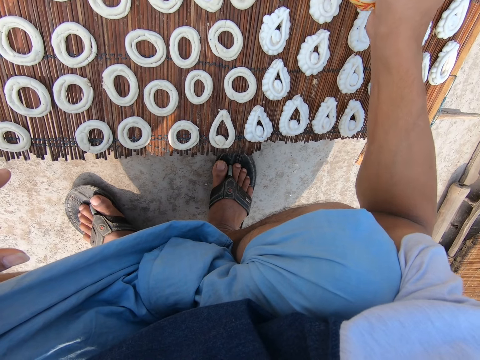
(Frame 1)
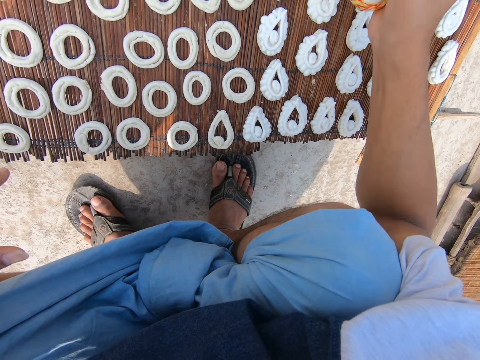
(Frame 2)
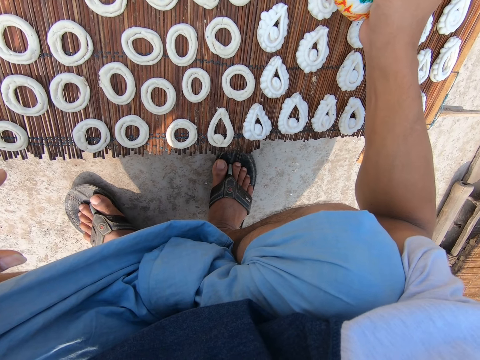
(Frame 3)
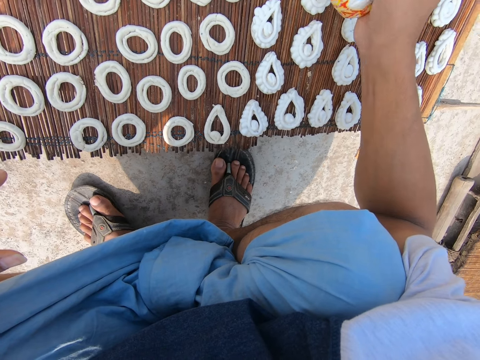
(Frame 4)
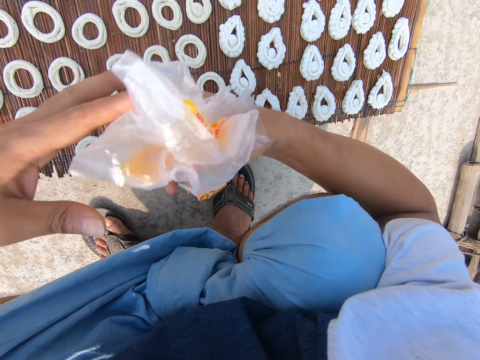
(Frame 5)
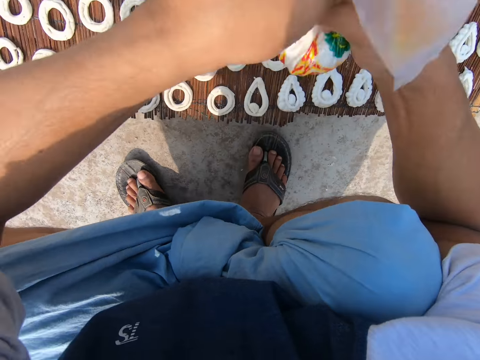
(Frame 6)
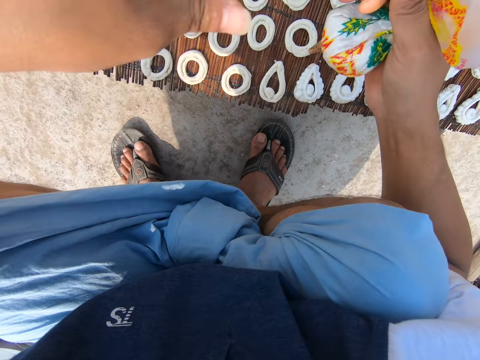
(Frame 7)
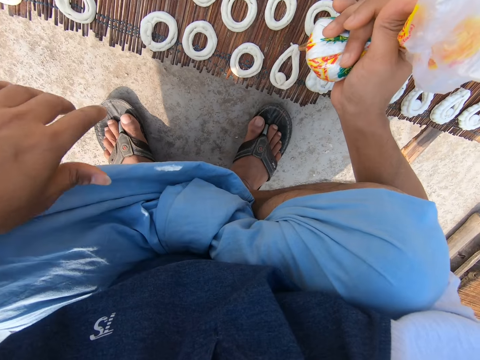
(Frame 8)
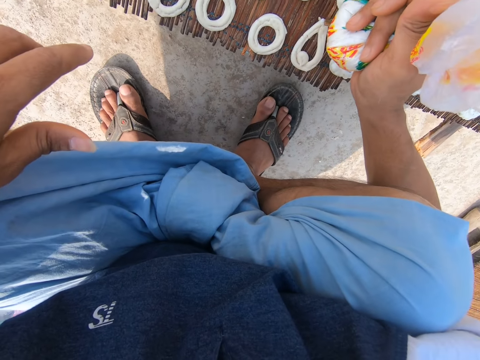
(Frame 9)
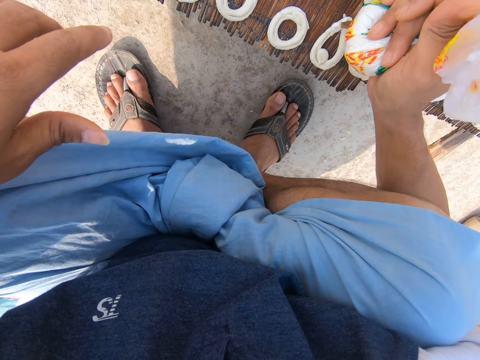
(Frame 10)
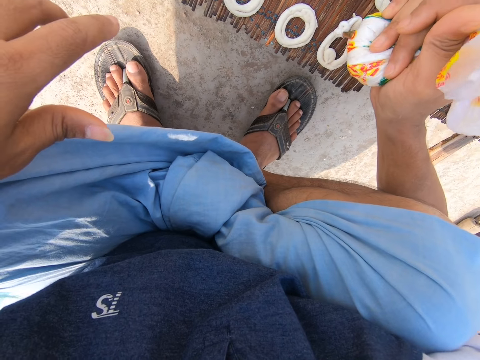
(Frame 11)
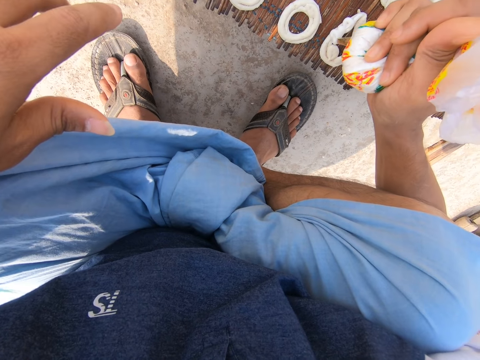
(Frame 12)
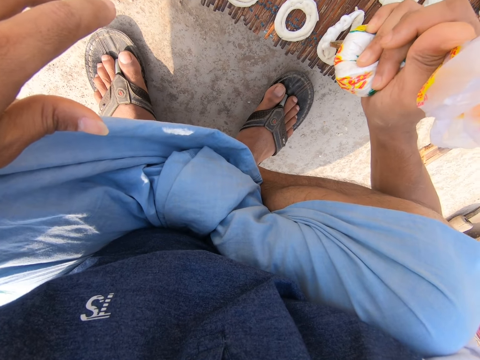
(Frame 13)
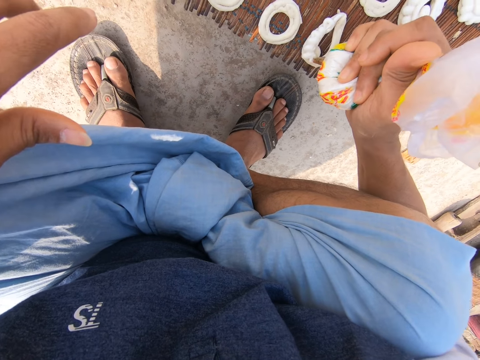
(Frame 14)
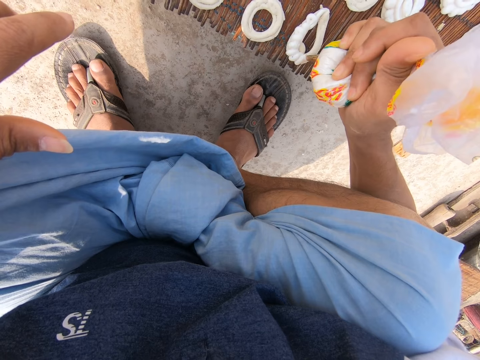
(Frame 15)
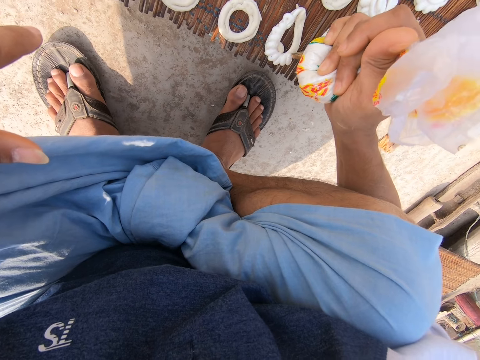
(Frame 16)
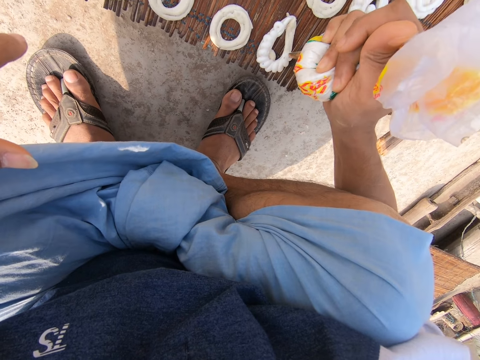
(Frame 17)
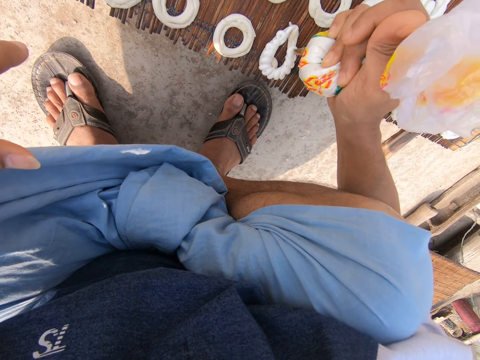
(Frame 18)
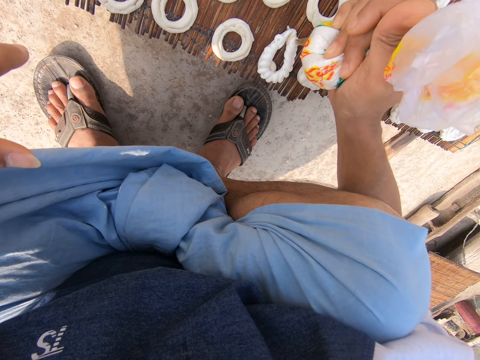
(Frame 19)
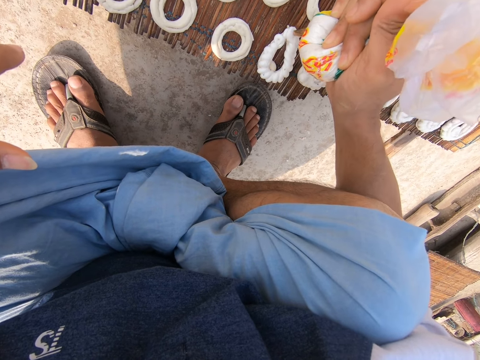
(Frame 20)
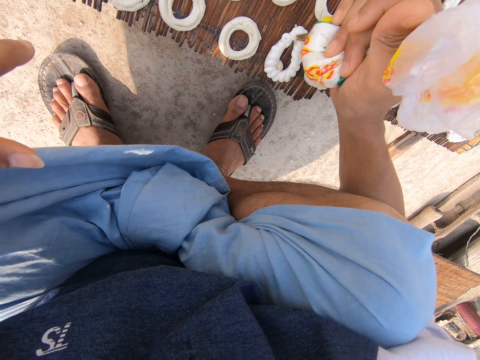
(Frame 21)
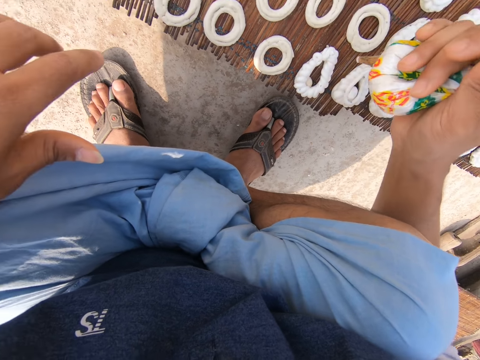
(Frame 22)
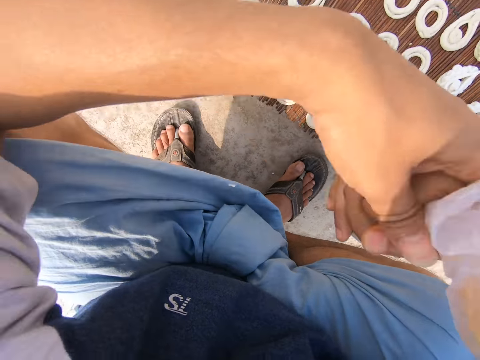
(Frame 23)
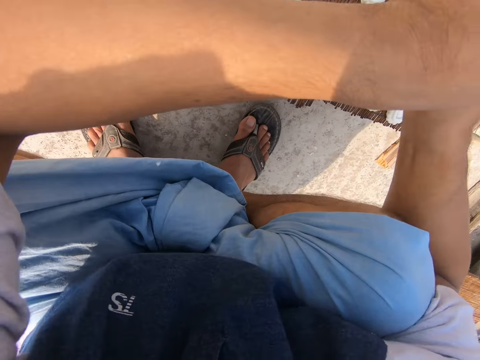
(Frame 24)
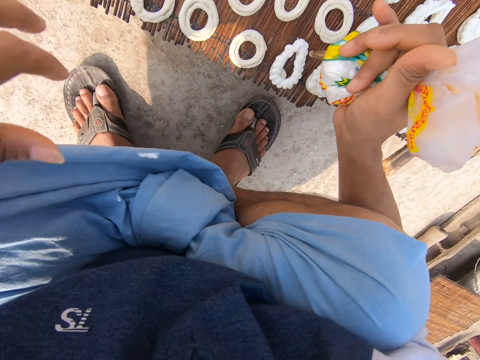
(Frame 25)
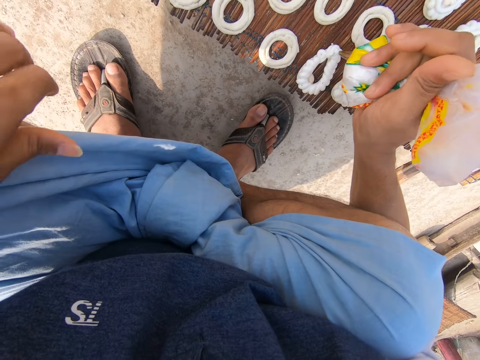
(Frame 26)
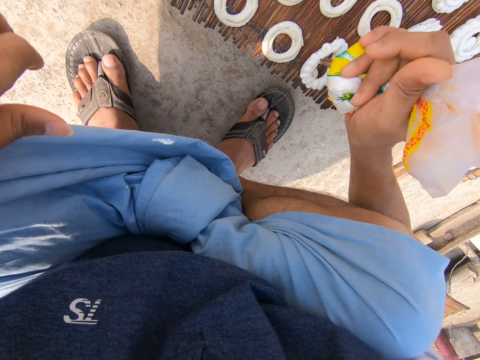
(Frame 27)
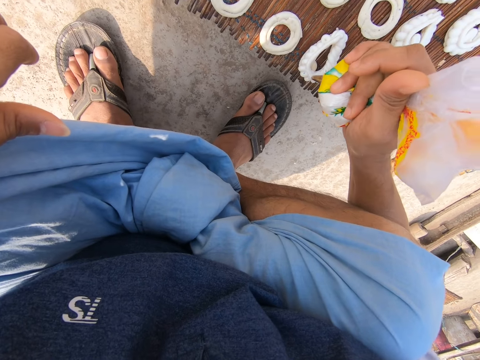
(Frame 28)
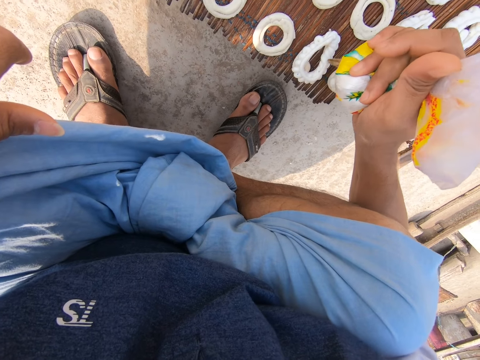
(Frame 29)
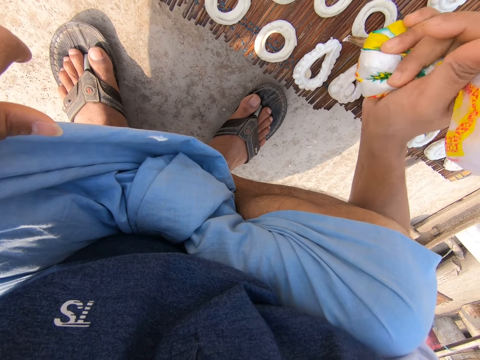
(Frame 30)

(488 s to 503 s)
The camera wearer adjusts the frosting nylon with his left hand. He folds paper. He applies frosting from the nylon on a murukku with his right hand. He makes donuts with dough. He converses with the woman. He makes donuts with the dough. He adjusts the frosting nylon with his left hand. He folds paper. He applies frosting from the nylon on the murukku with his right hand. He makes donuts with the dough.

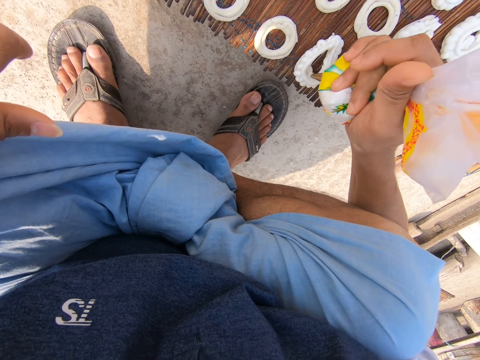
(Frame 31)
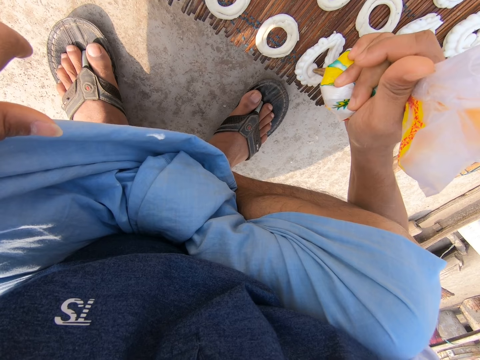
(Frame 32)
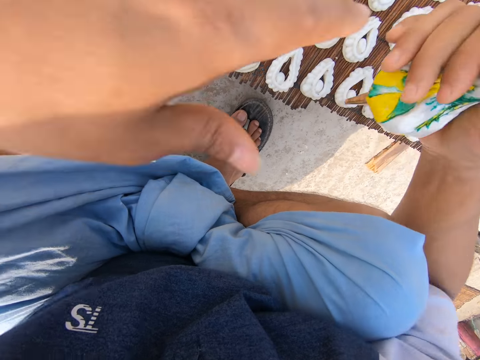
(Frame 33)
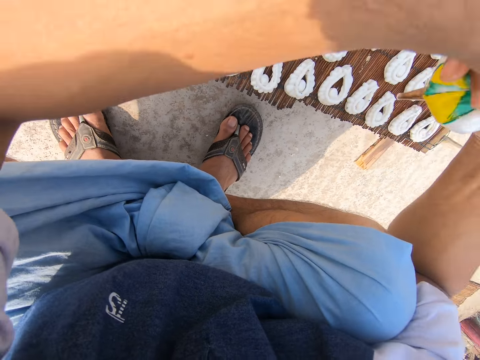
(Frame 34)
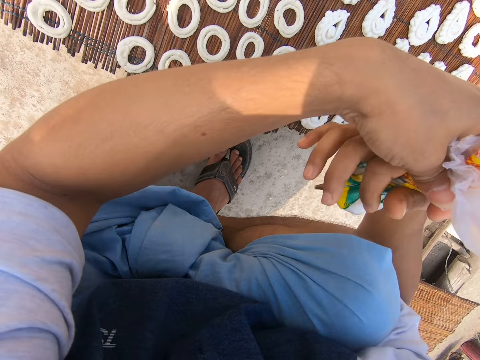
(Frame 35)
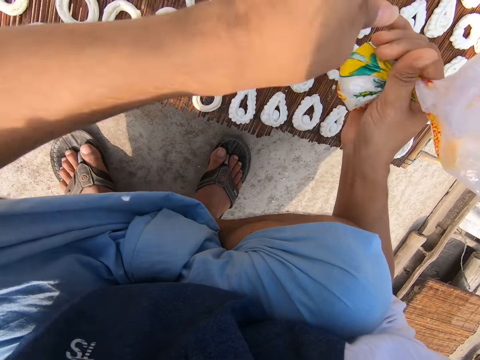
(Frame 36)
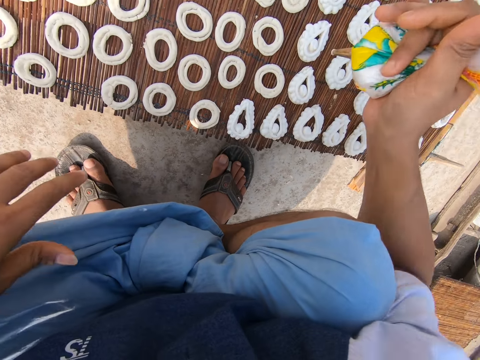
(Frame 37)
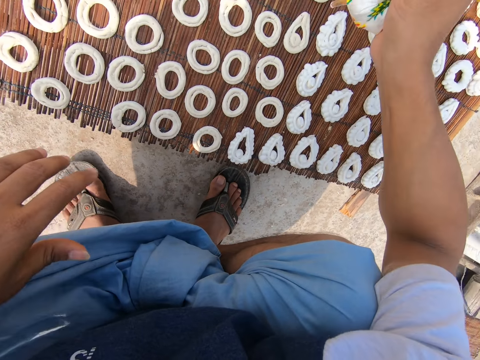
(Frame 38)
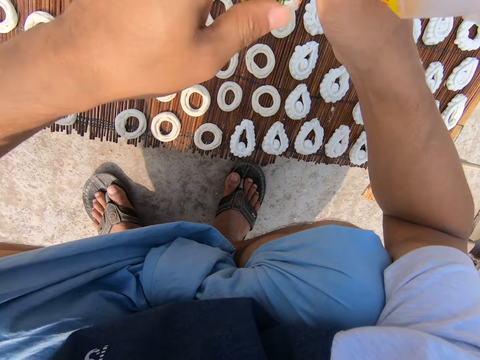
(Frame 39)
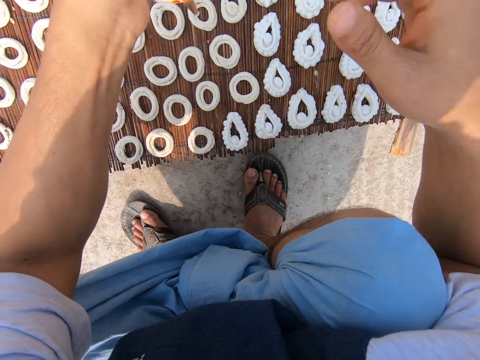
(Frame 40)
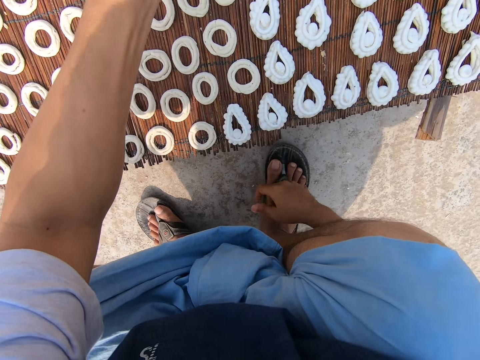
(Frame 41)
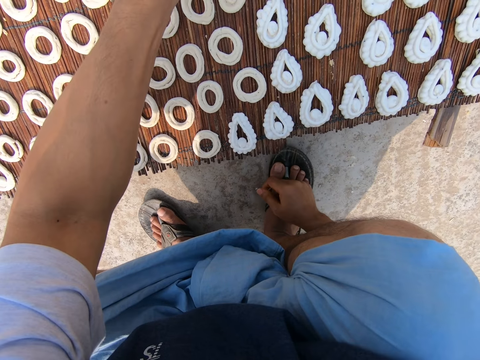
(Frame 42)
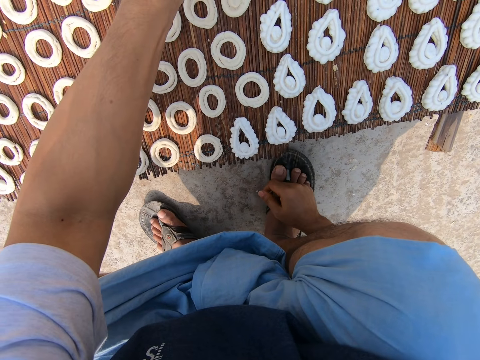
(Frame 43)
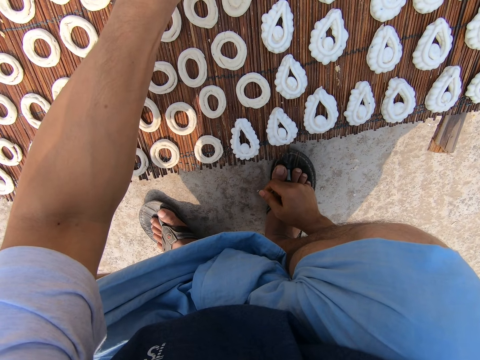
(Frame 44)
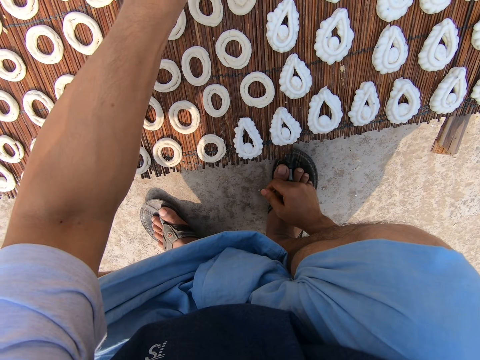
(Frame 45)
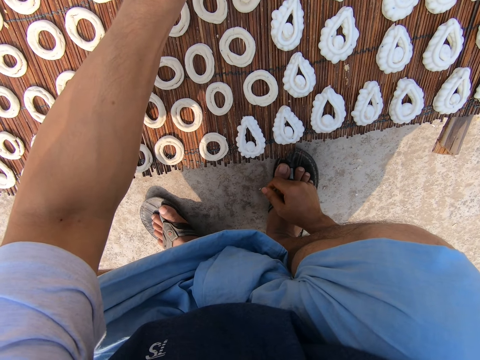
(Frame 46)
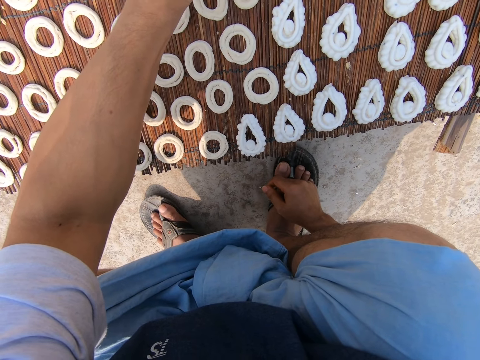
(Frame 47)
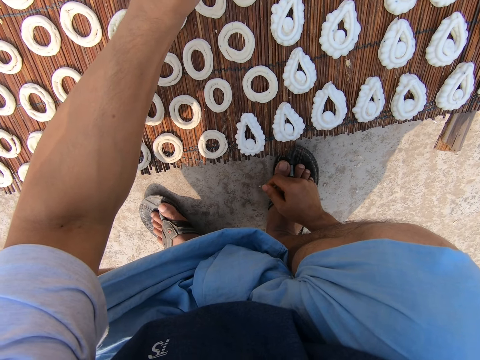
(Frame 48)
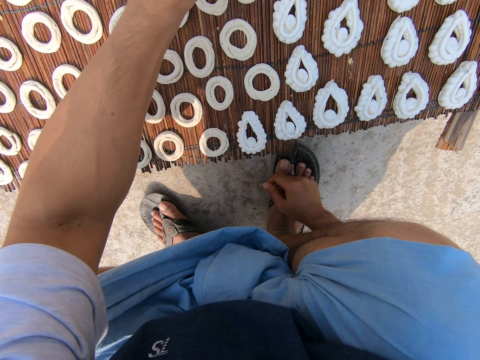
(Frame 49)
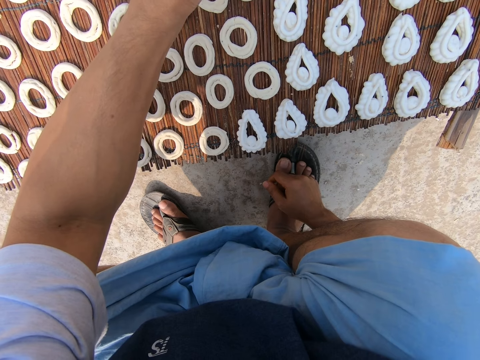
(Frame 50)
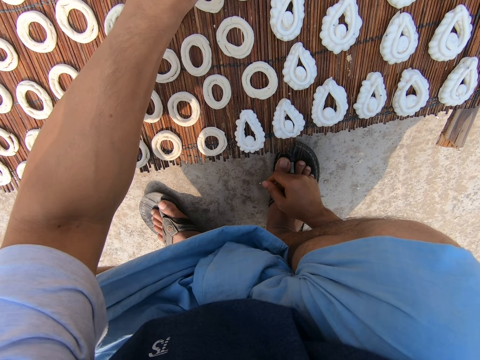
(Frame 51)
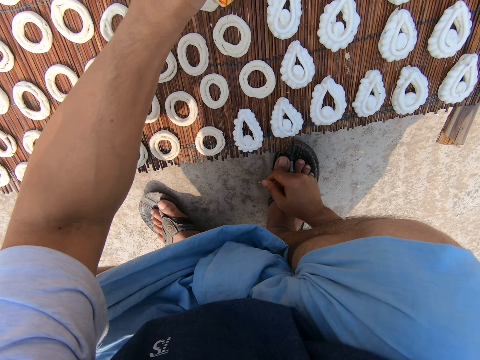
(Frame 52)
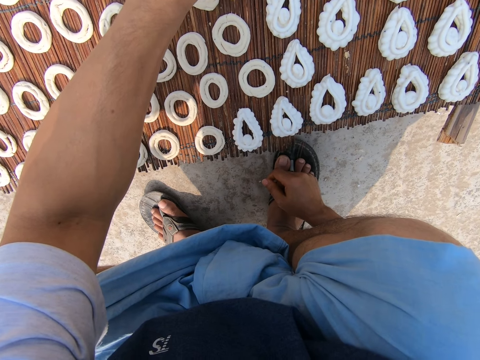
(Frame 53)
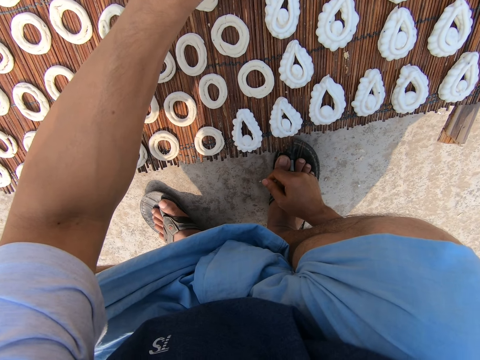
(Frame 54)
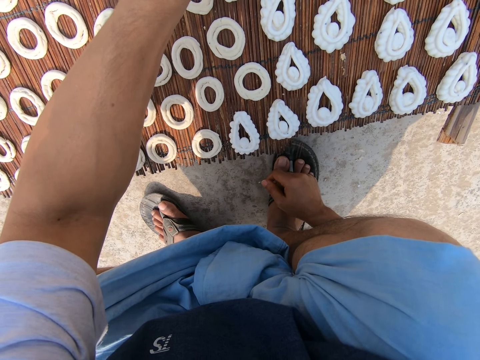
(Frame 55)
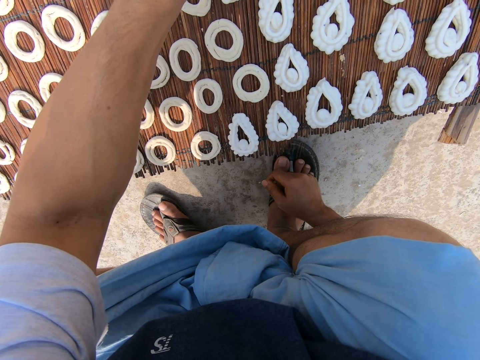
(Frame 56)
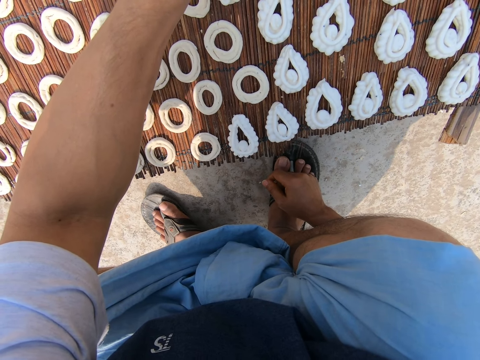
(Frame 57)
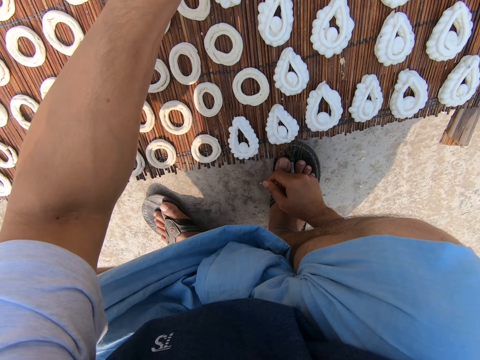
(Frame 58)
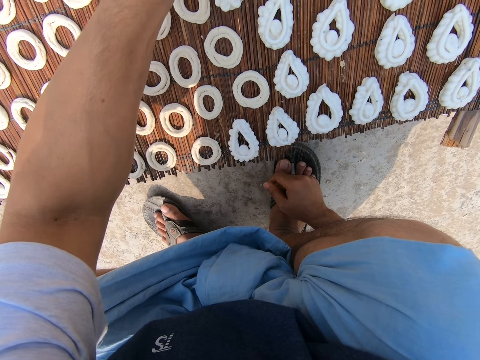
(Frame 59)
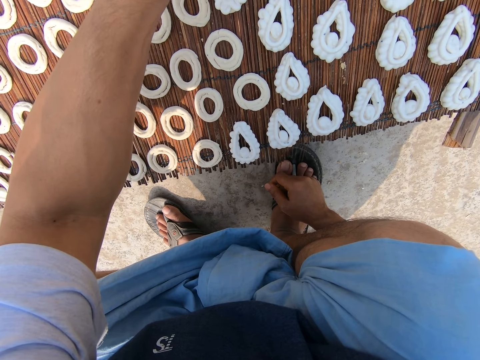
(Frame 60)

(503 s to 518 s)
The camera wearer adjusts the frosting nylon with his left hand. He folds paper. He makes donuts with dough. He passes the frosting nylon from his right hand to his left hand. He applies frosting from the nylon on a murukku with his left hand. He makes donuts with the dough.
